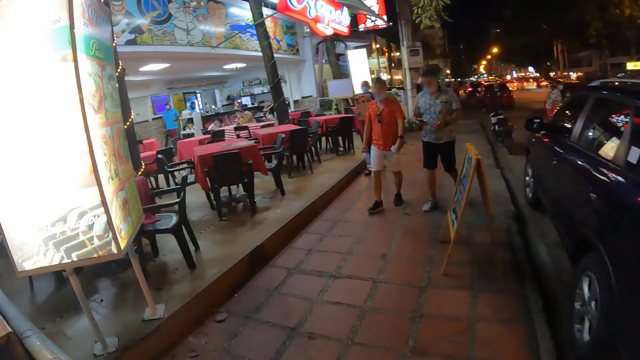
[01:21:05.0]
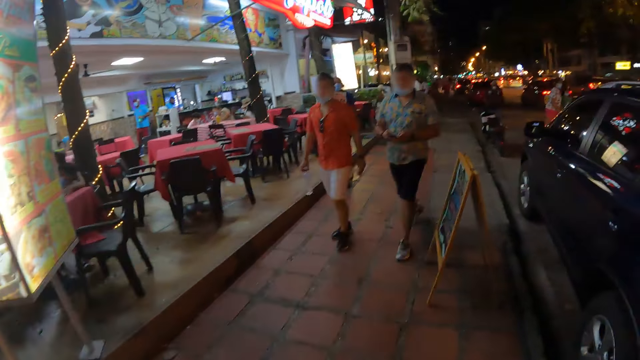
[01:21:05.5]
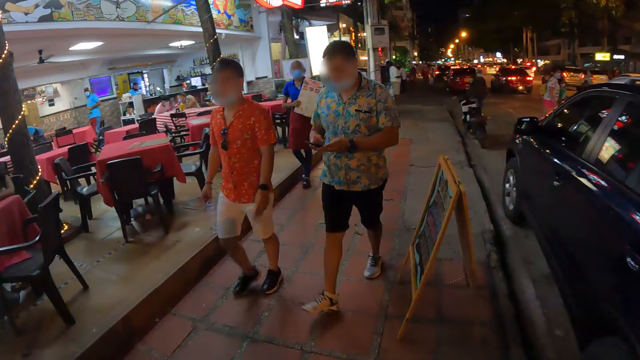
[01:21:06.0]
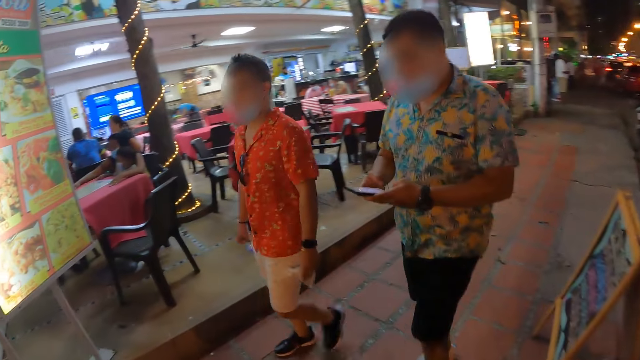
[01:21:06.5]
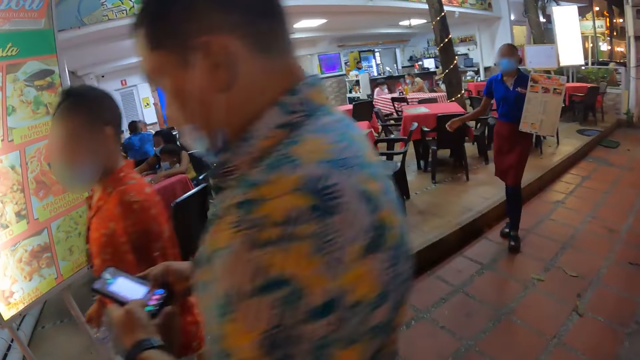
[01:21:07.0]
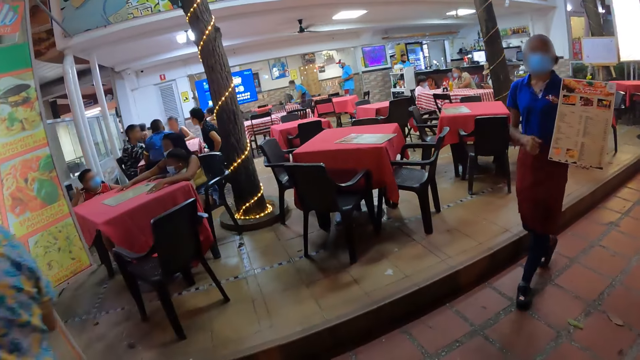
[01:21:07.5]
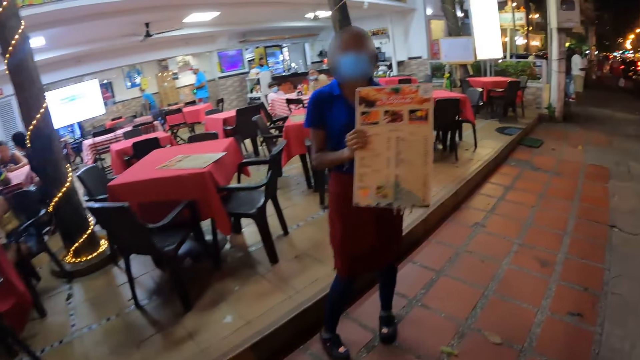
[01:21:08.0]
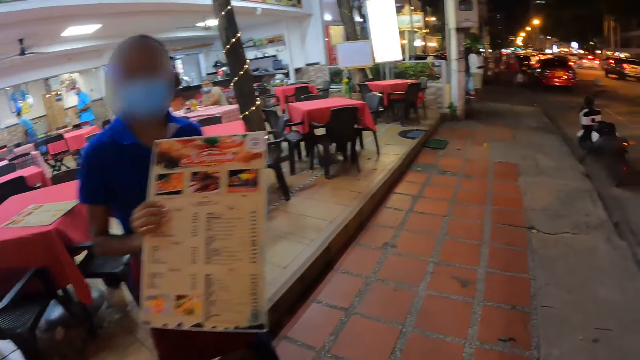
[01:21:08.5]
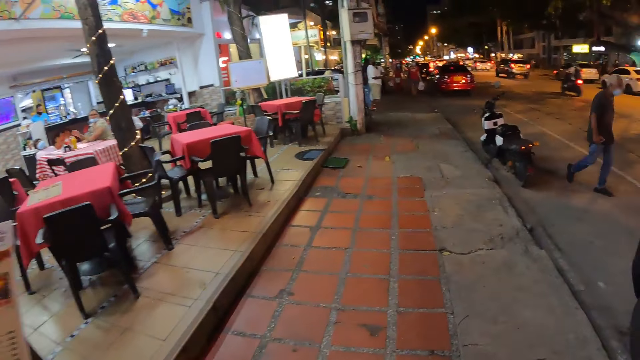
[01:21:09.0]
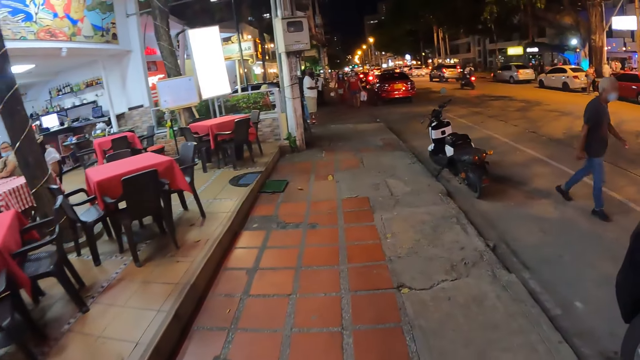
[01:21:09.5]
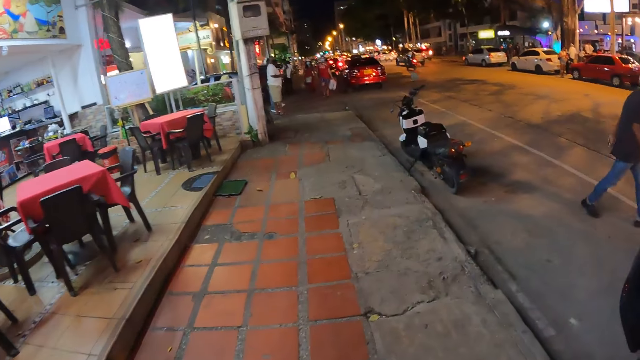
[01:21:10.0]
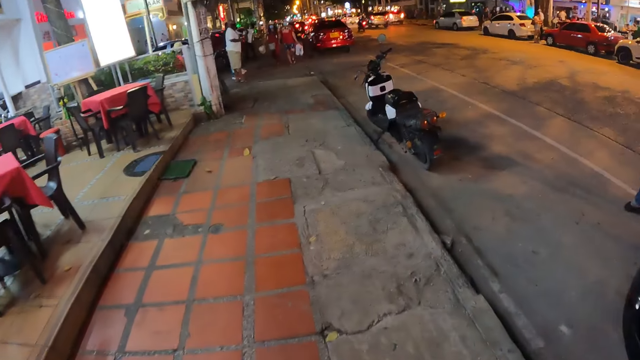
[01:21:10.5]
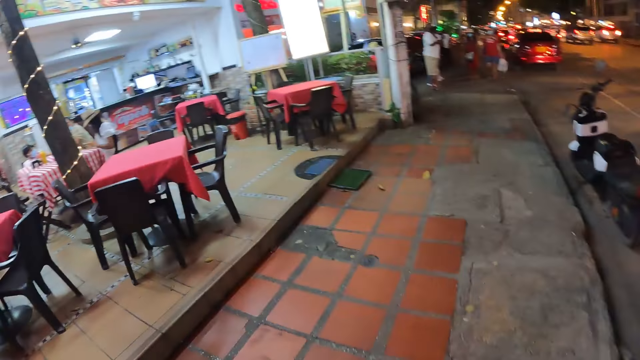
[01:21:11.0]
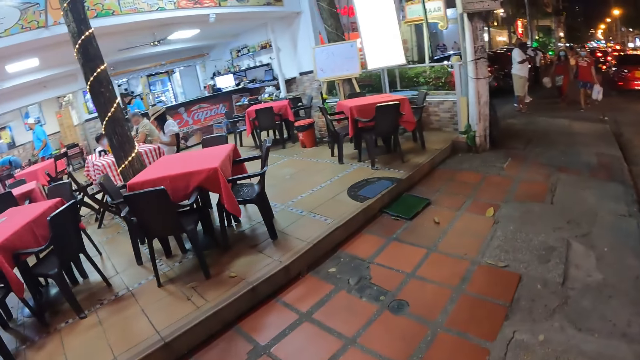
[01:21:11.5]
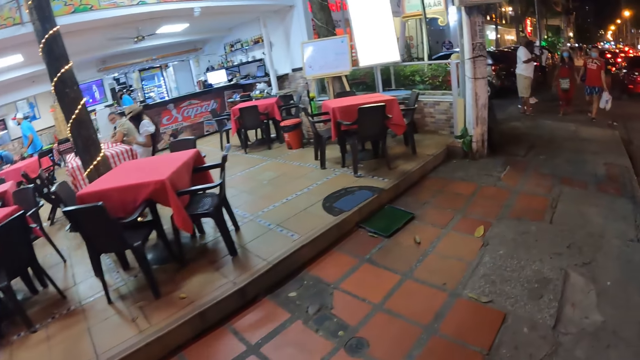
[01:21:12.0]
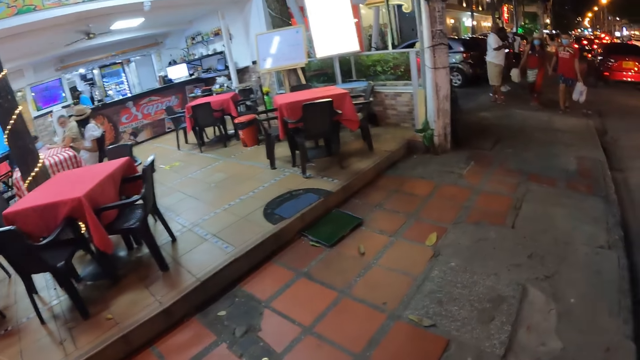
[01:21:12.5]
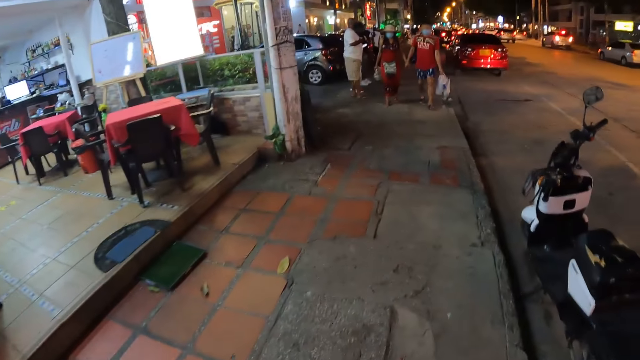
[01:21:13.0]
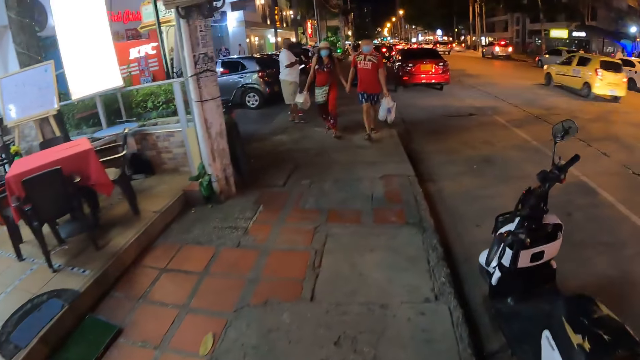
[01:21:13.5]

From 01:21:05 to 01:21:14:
The camera wearer walks past a group of people. A woman stretches a food menu in her hands towards the camera wearer.

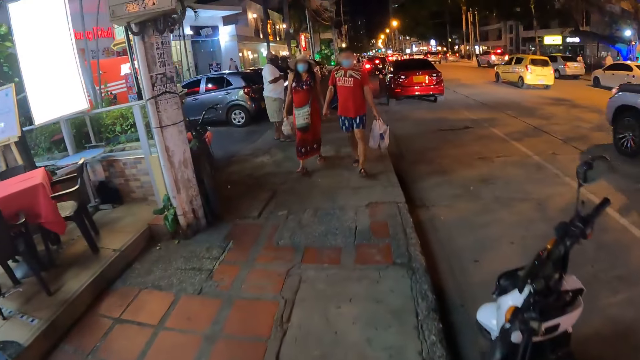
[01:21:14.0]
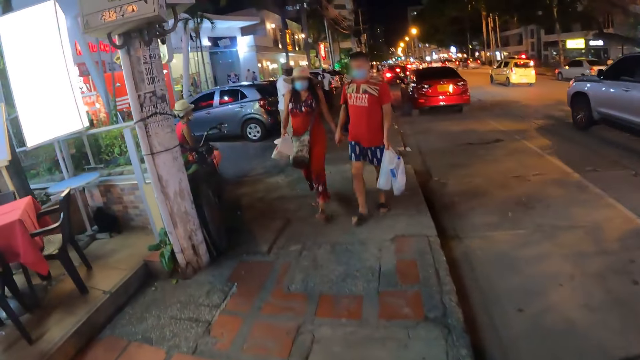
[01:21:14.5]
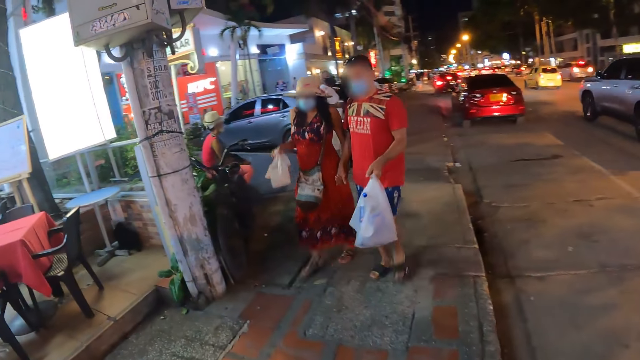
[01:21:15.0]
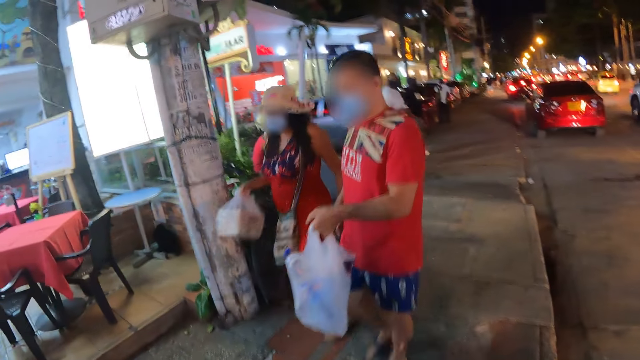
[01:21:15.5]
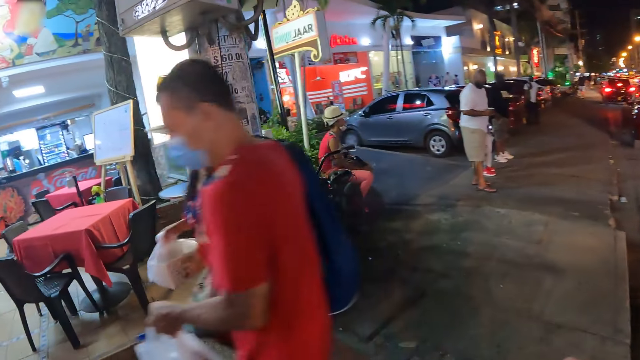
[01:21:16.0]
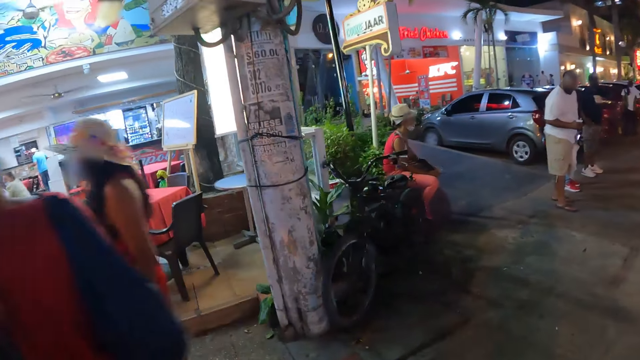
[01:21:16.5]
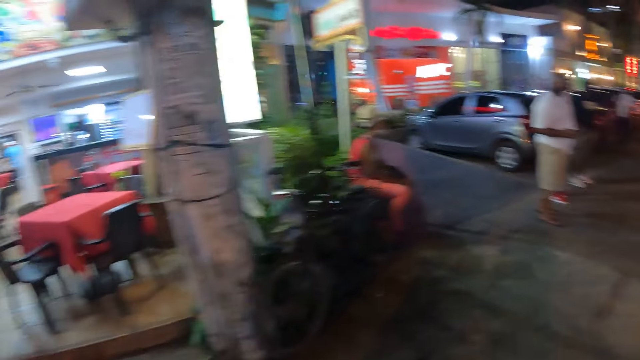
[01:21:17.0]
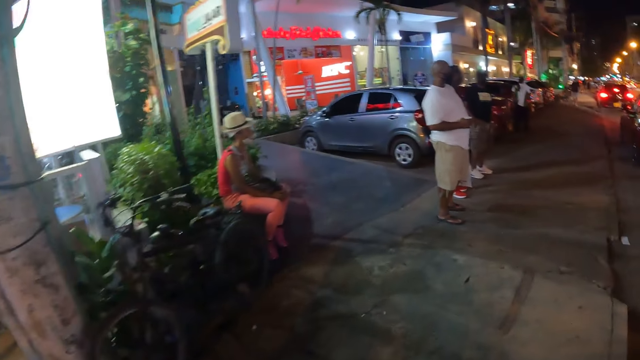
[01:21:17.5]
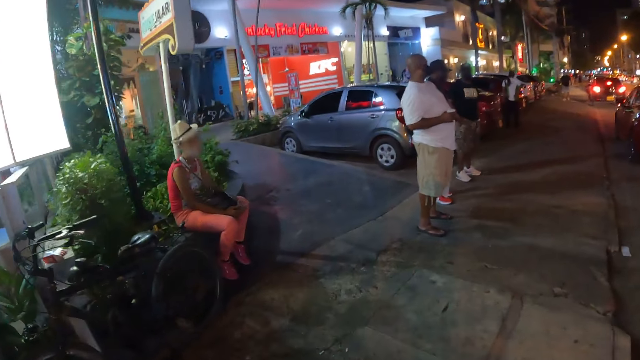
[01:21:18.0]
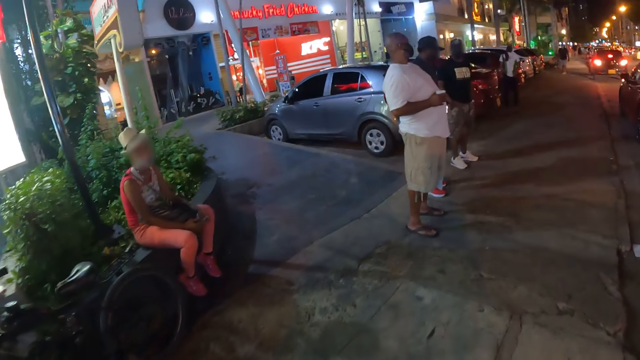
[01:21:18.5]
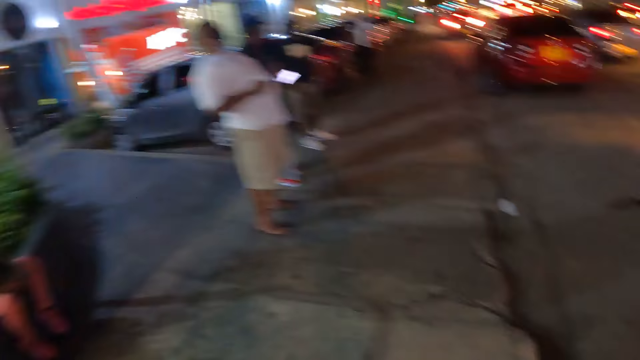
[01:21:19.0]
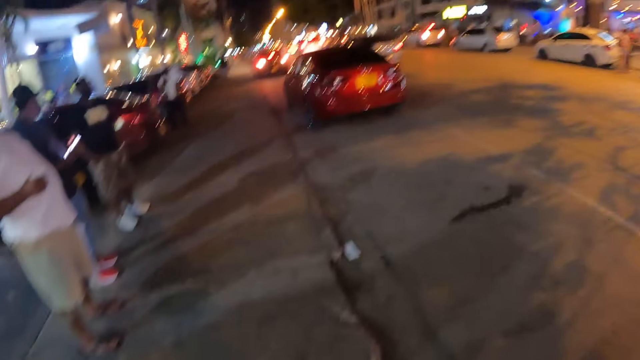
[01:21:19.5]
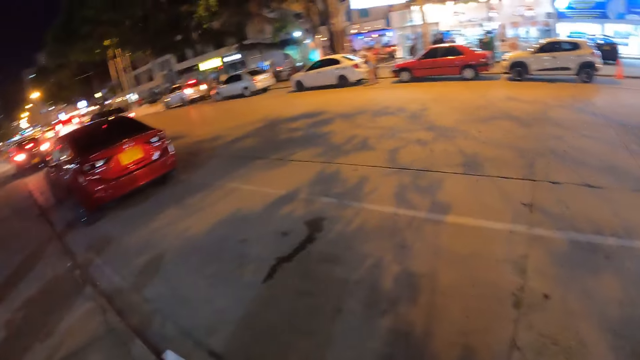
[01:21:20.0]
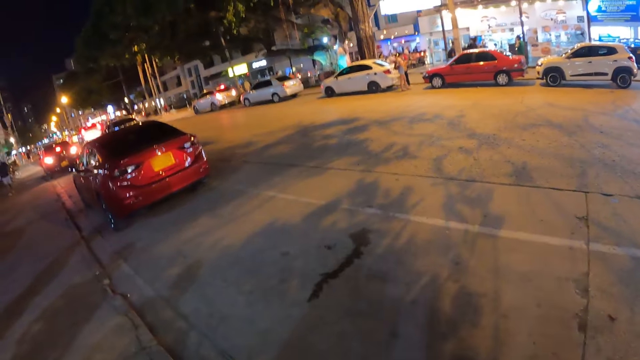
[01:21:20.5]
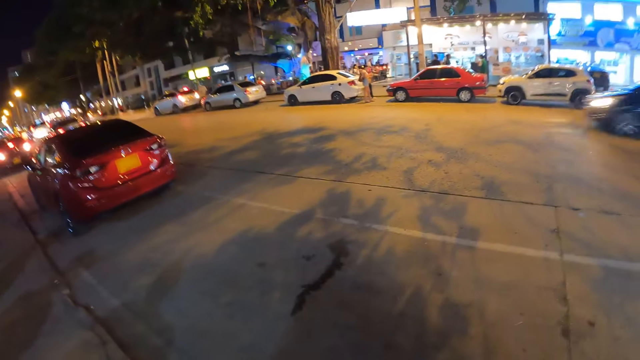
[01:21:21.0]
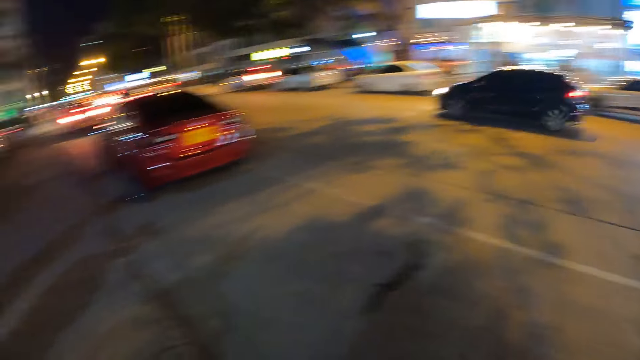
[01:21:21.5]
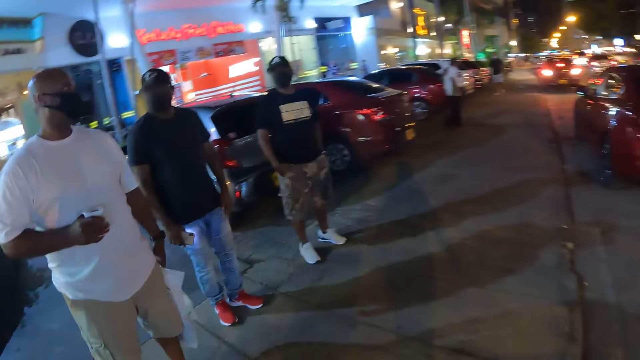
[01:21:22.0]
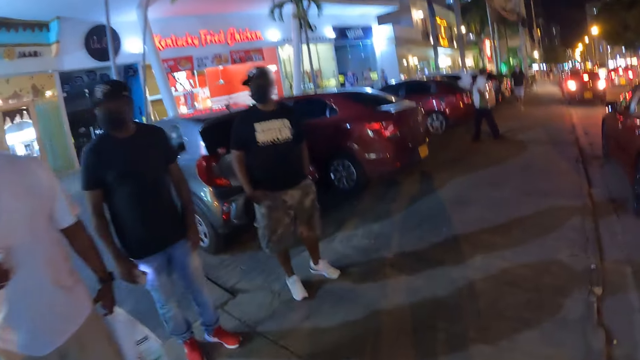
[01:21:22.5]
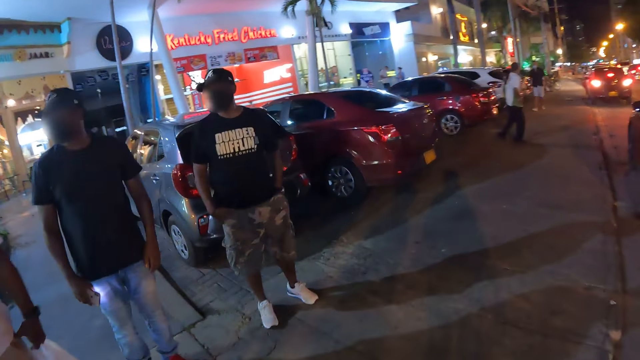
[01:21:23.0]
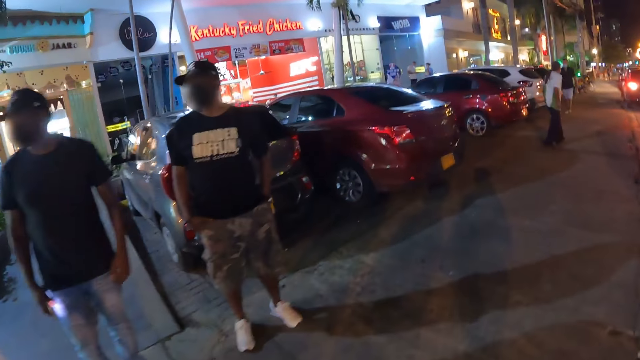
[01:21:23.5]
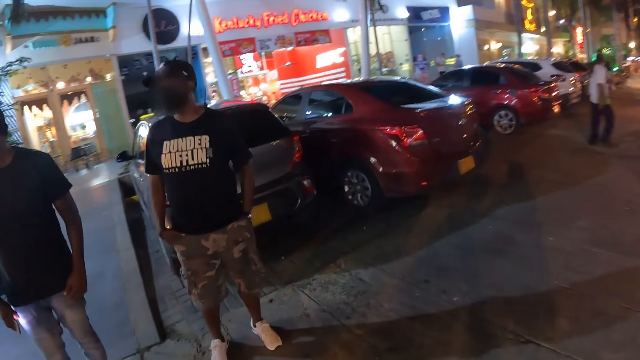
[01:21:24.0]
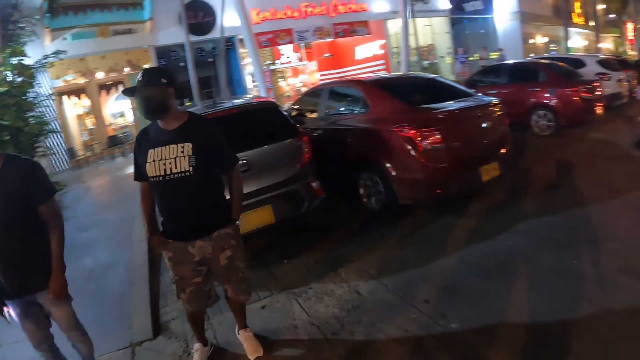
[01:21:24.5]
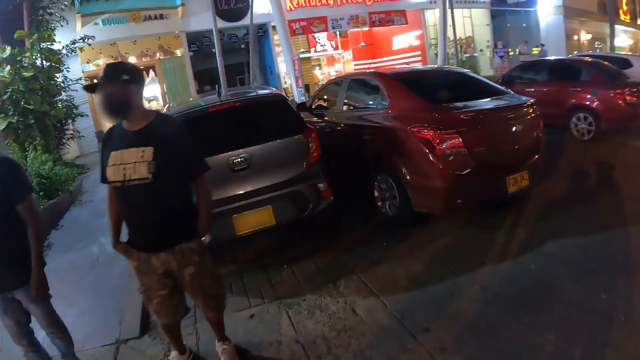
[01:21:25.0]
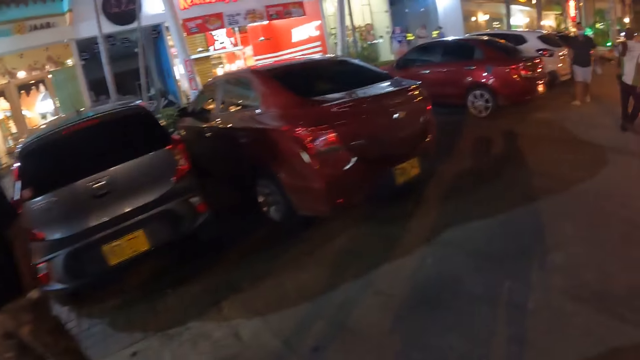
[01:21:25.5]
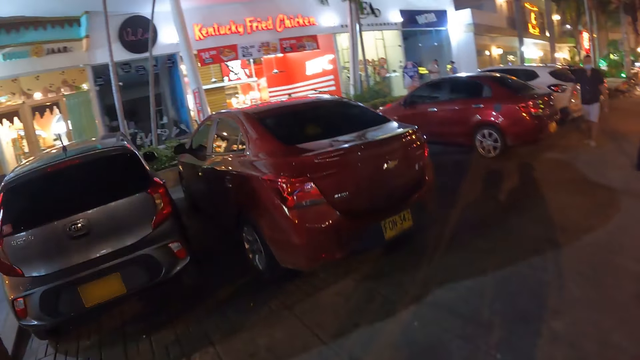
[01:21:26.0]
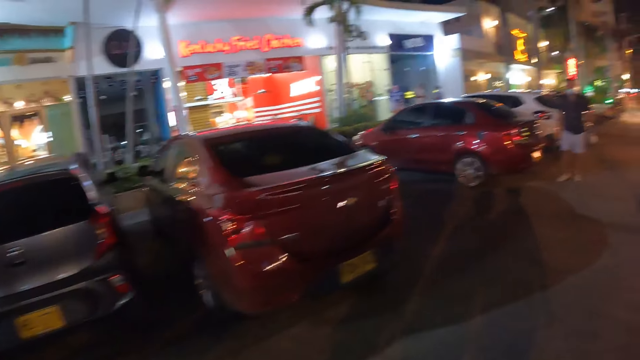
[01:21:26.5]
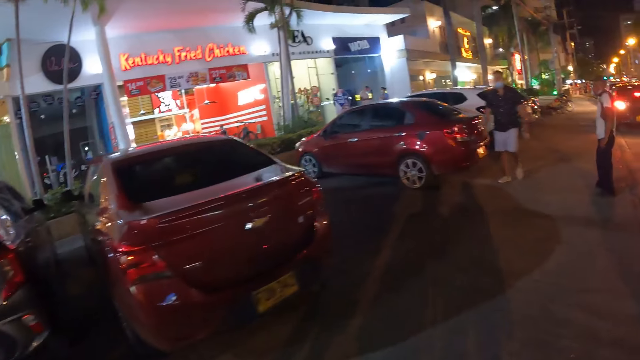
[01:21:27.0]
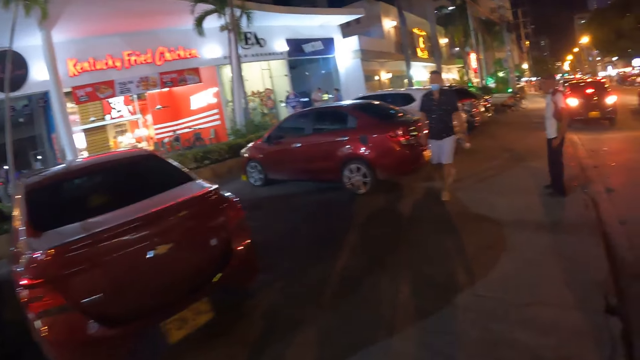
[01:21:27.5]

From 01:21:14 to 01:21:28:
A man walks past the camera wearer. A woman walks past the camera wearer. The camera wearer looks around the road. They walk along the path.
